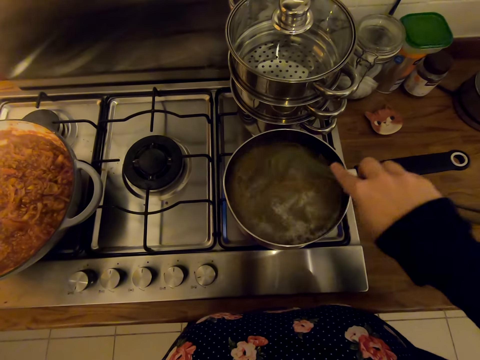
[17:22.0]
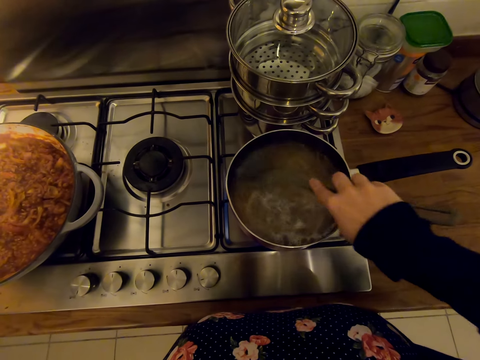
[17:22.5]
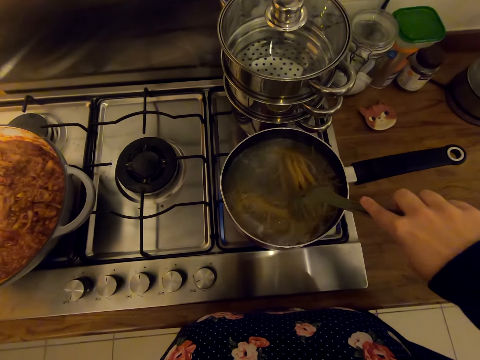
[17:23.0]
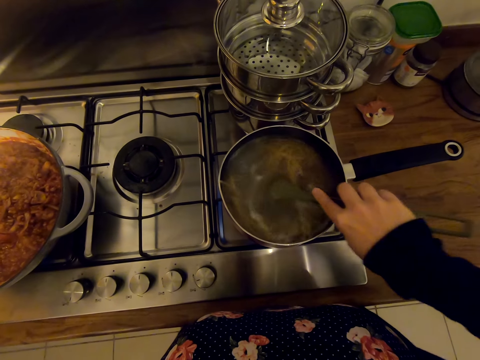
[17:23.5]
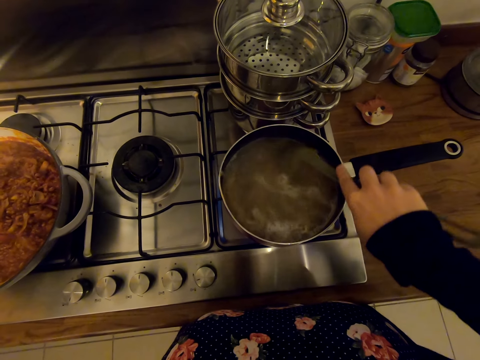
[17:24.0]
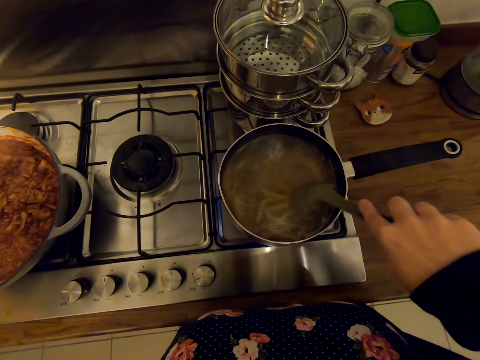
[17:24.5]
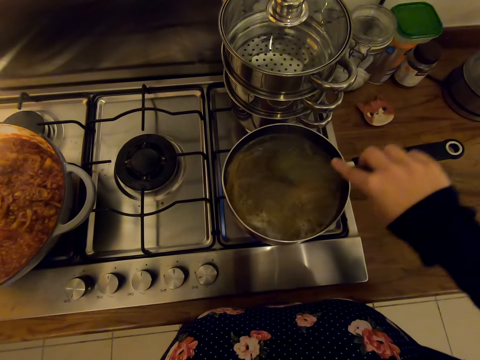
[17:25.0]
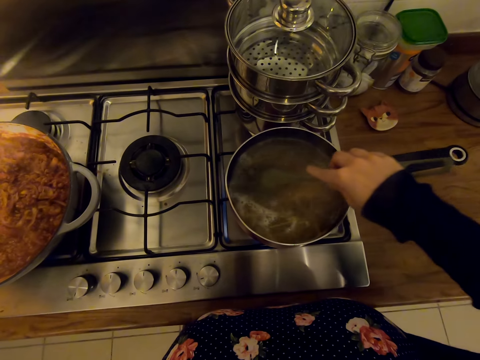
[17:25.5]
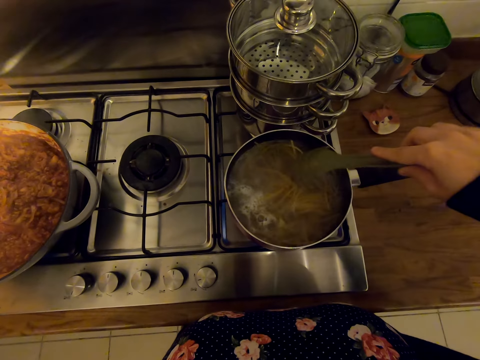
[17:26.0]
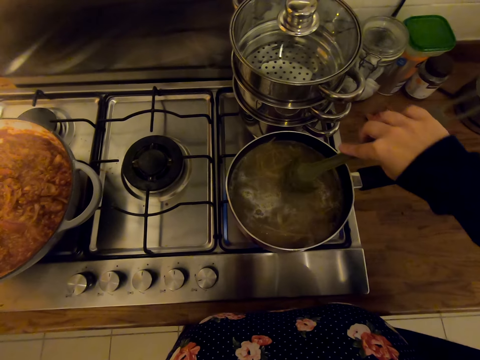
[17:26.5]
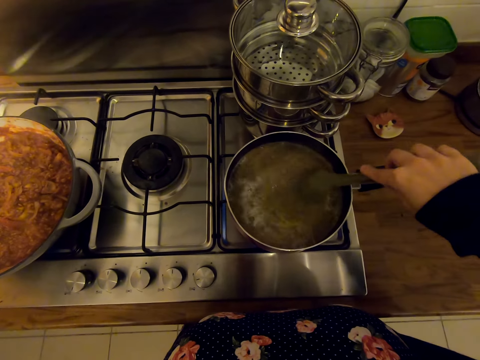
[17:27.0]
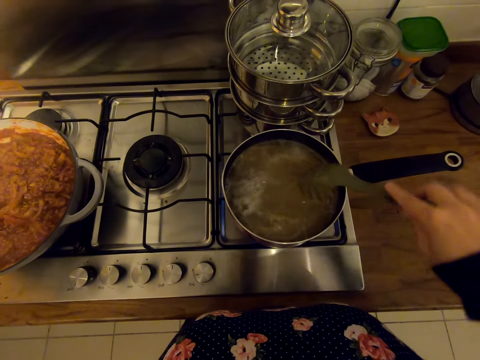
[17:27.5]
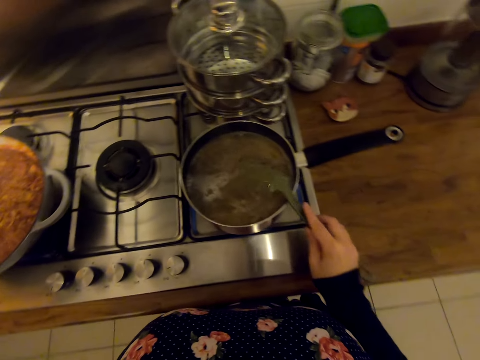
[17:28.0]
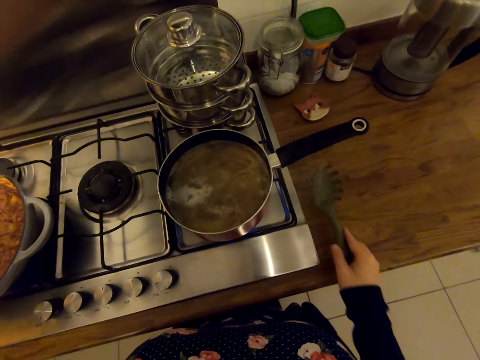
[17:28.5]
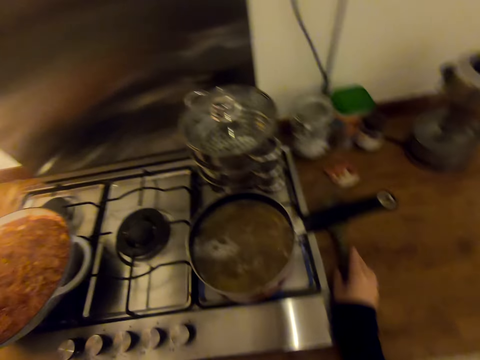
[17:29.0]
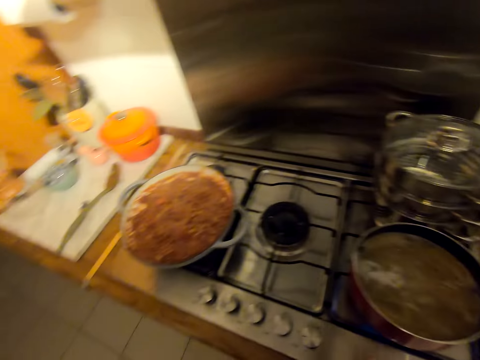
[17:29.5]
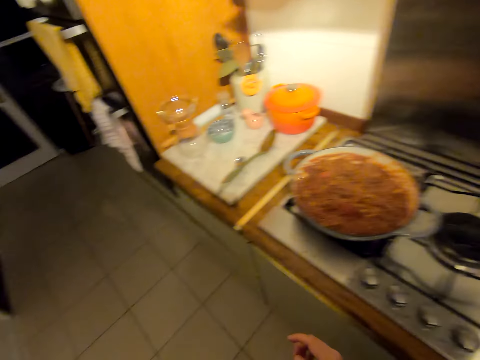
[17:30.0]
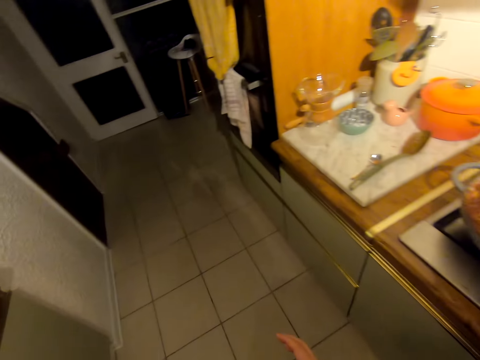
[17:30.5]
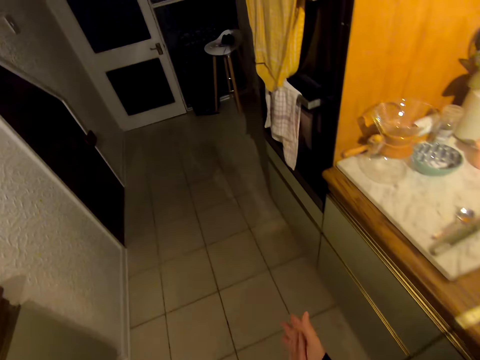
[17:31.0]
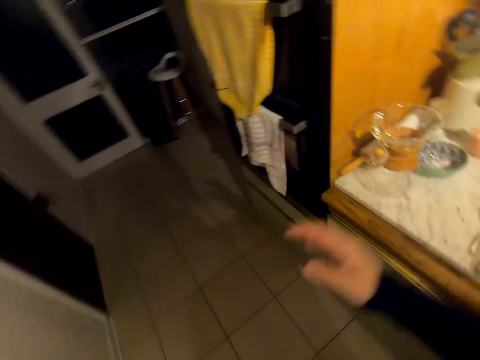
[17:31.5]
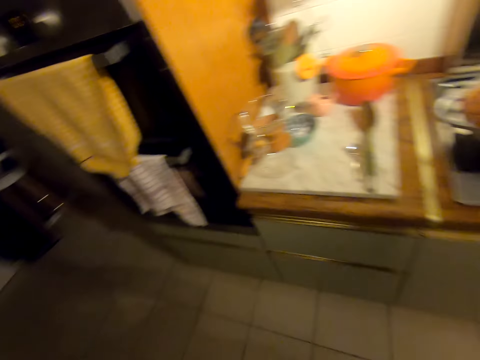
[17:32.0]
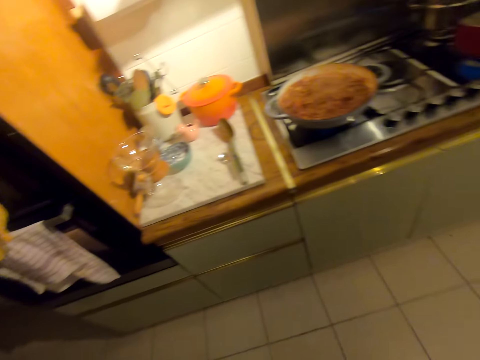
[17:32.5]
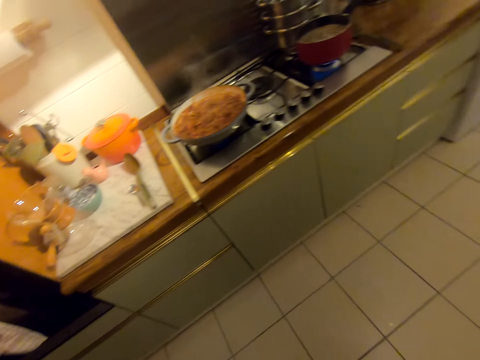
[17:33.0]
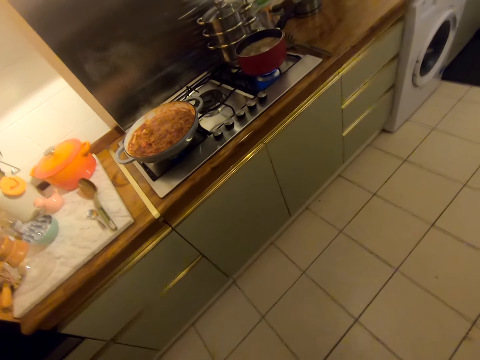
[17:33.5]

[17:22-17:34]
The camera wearer puts the spoon on the countertop. They walk on the floor. They stand on the floor.
